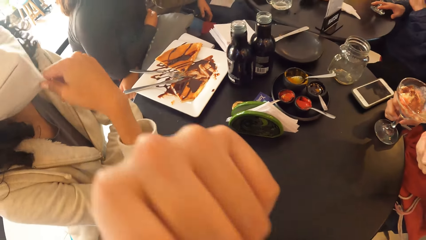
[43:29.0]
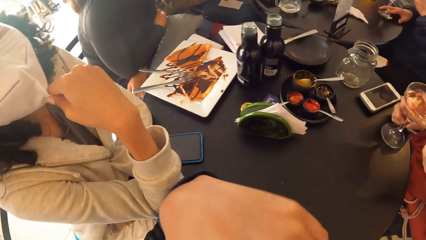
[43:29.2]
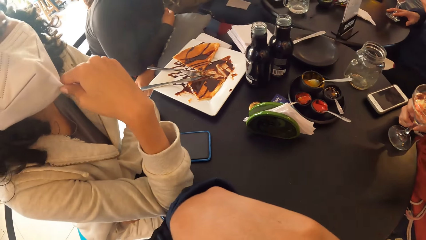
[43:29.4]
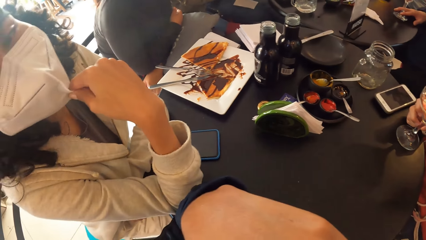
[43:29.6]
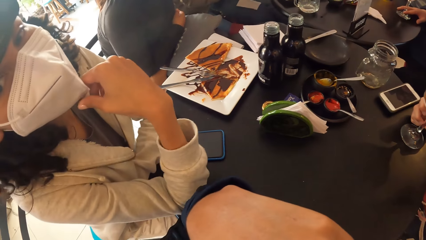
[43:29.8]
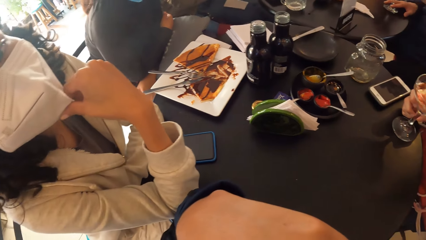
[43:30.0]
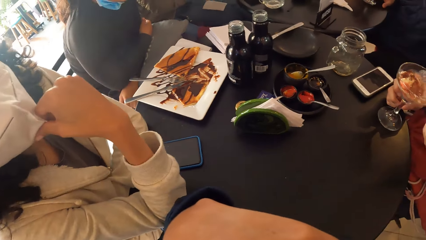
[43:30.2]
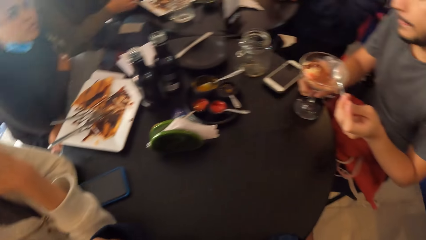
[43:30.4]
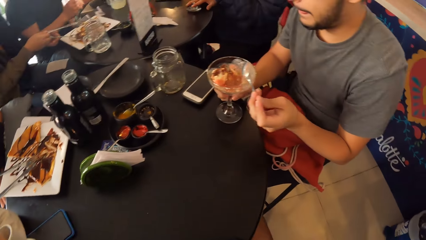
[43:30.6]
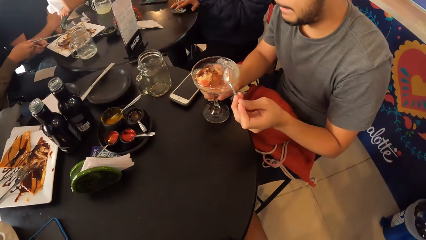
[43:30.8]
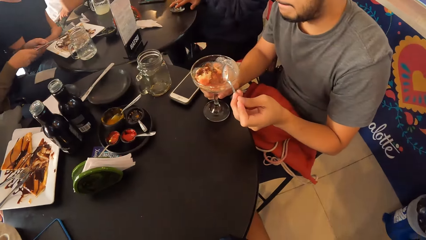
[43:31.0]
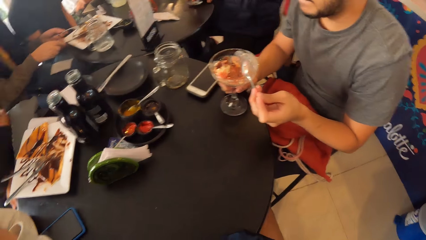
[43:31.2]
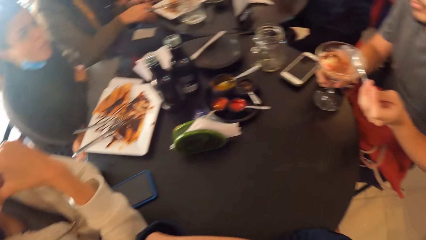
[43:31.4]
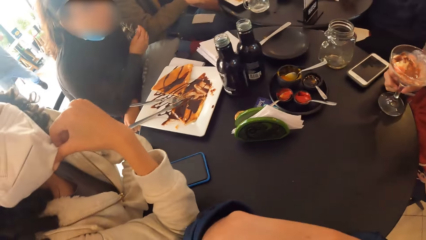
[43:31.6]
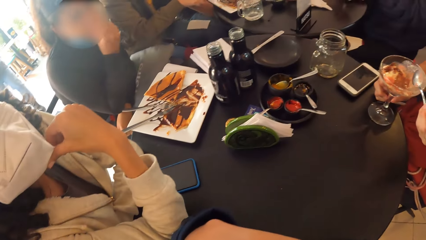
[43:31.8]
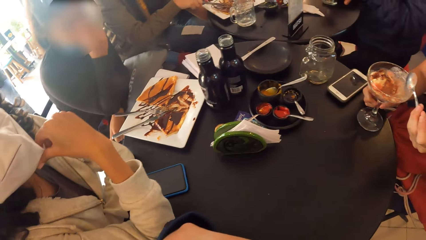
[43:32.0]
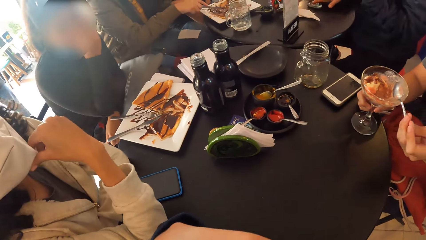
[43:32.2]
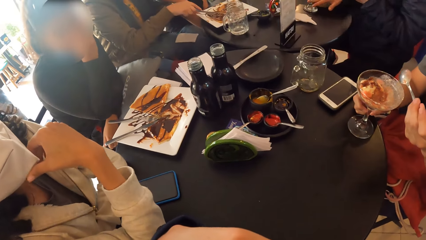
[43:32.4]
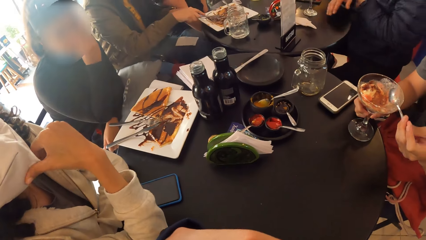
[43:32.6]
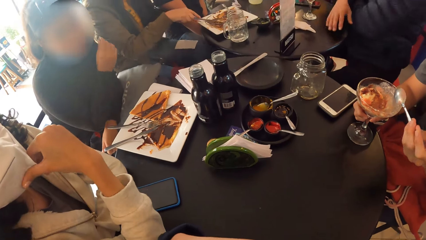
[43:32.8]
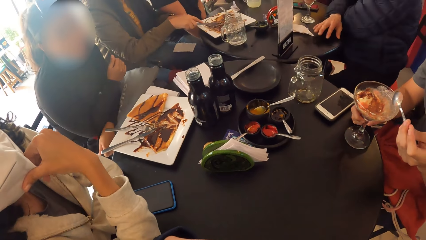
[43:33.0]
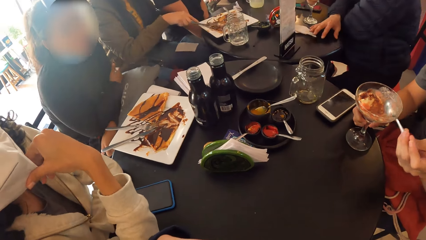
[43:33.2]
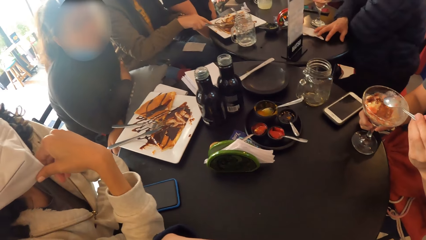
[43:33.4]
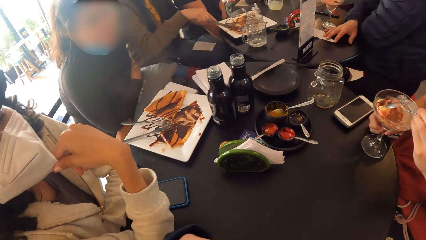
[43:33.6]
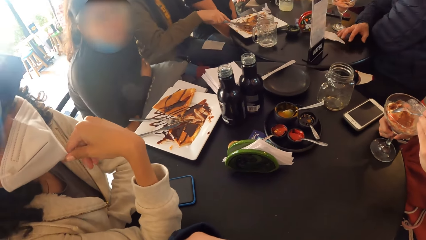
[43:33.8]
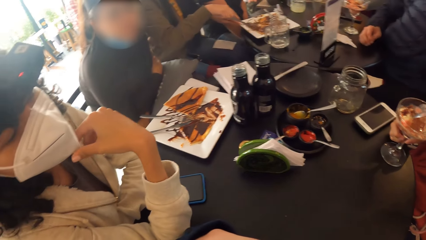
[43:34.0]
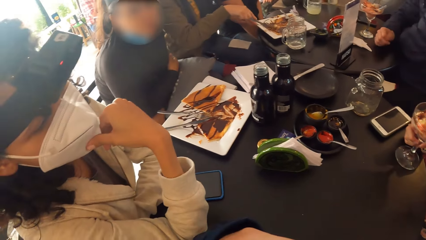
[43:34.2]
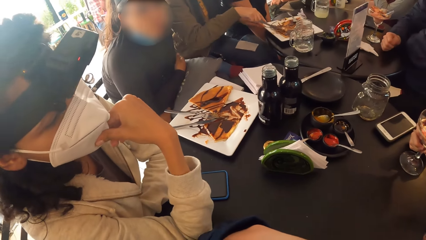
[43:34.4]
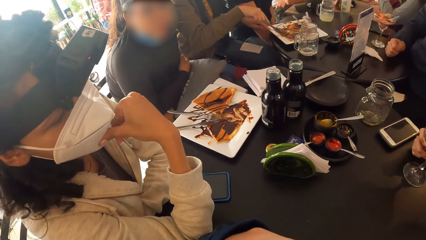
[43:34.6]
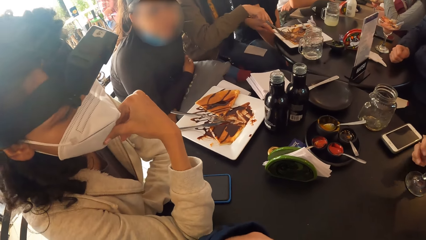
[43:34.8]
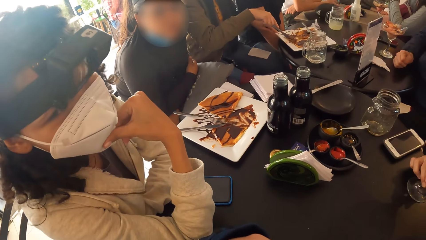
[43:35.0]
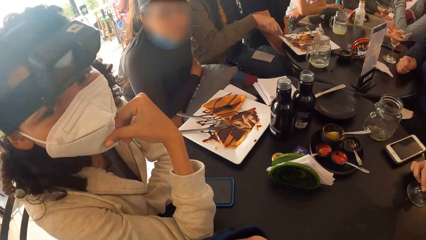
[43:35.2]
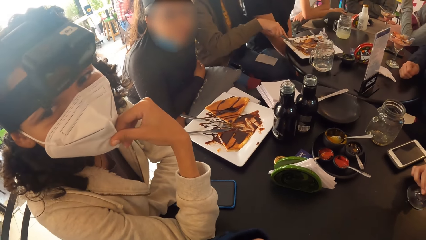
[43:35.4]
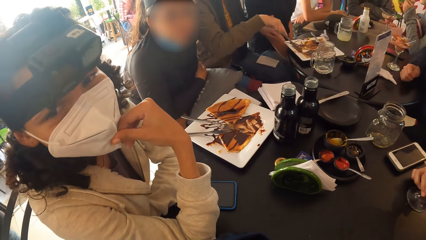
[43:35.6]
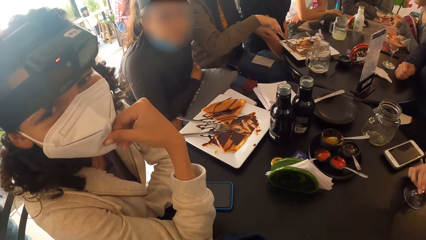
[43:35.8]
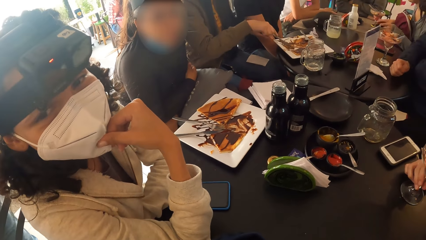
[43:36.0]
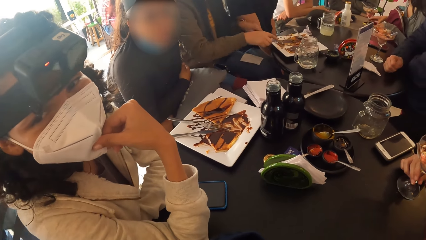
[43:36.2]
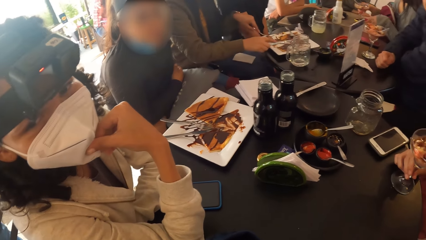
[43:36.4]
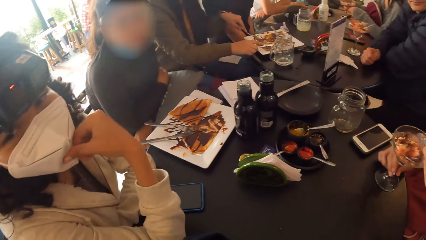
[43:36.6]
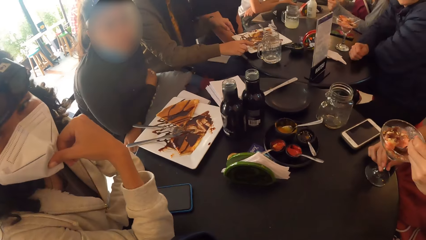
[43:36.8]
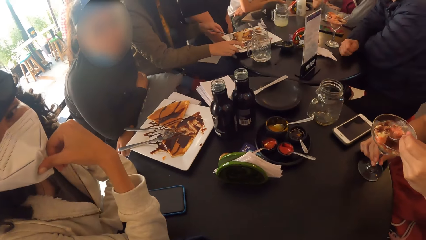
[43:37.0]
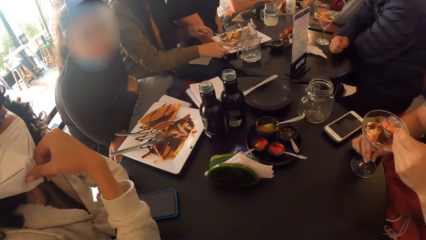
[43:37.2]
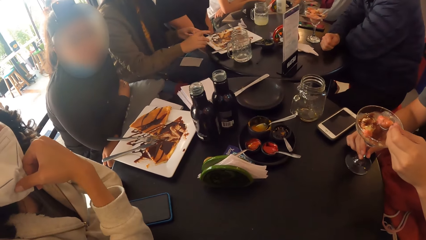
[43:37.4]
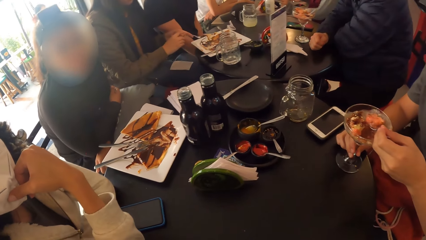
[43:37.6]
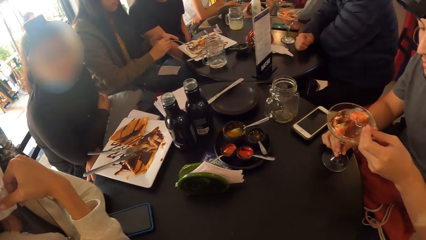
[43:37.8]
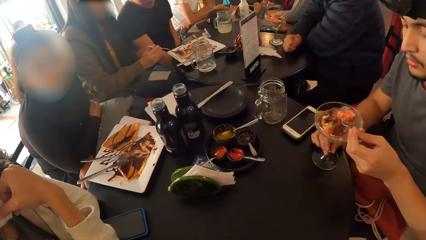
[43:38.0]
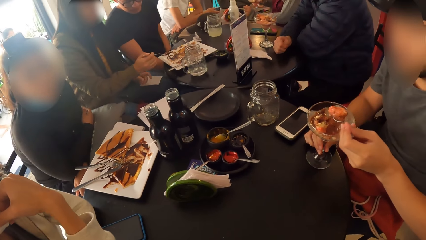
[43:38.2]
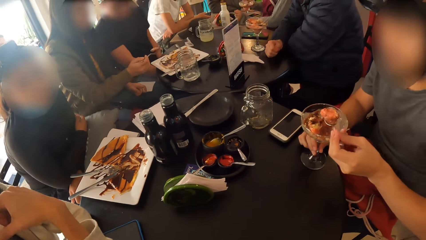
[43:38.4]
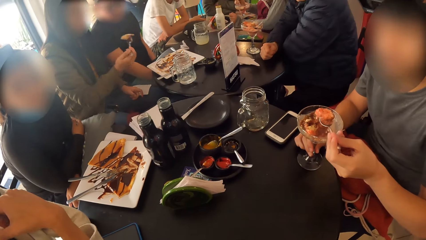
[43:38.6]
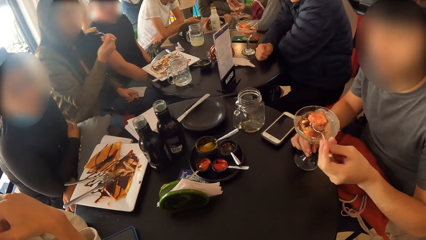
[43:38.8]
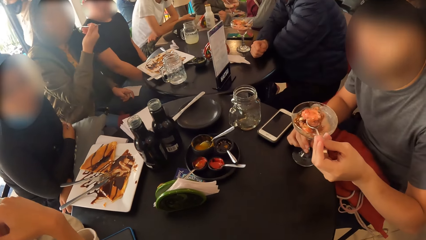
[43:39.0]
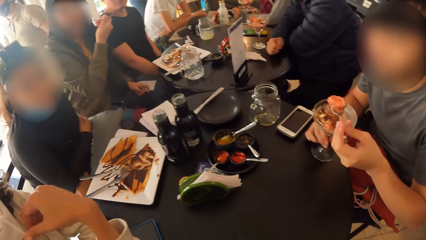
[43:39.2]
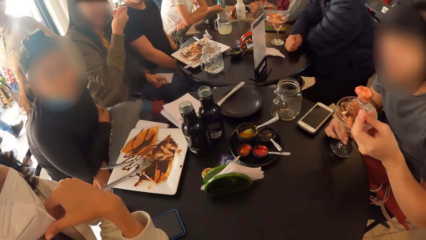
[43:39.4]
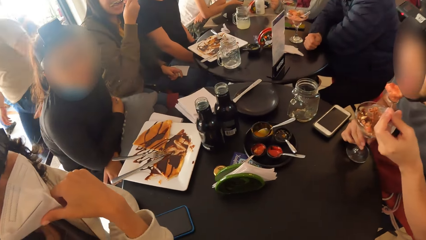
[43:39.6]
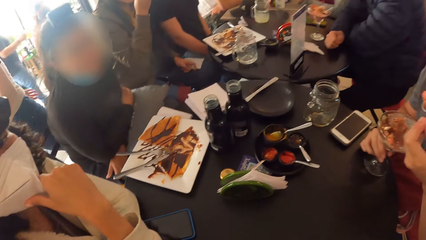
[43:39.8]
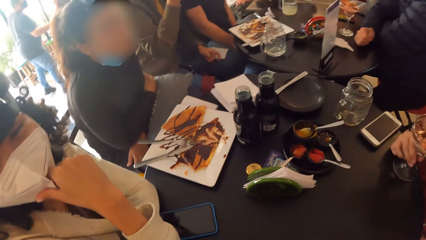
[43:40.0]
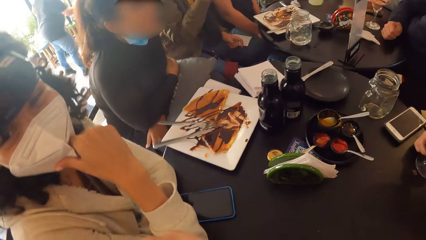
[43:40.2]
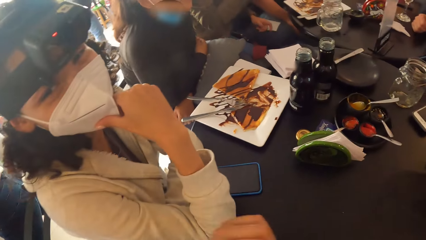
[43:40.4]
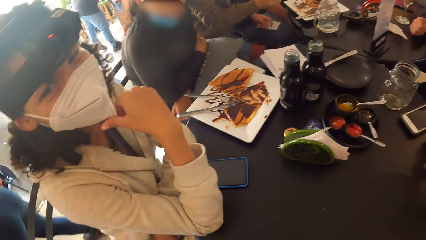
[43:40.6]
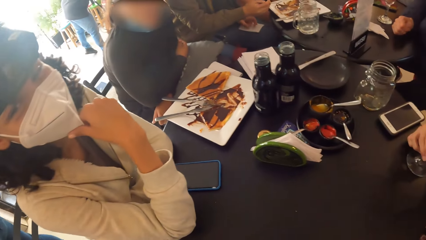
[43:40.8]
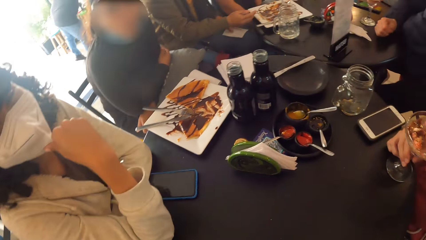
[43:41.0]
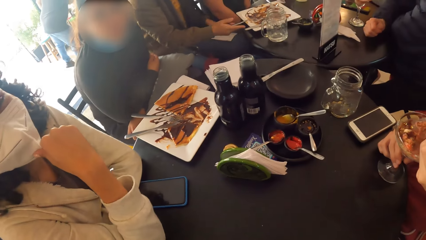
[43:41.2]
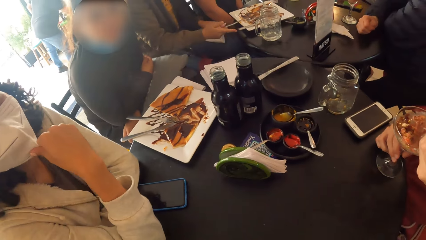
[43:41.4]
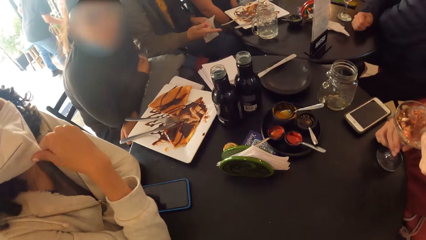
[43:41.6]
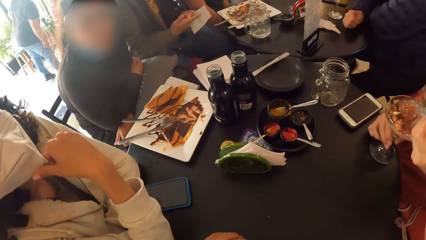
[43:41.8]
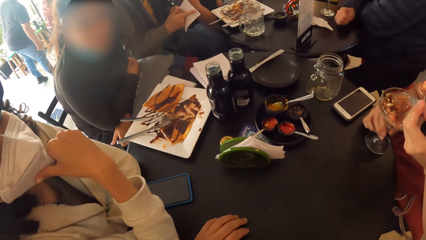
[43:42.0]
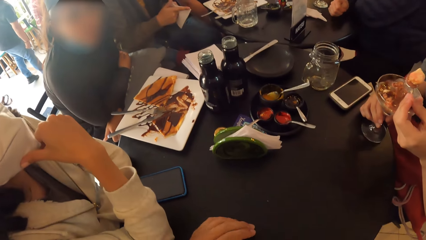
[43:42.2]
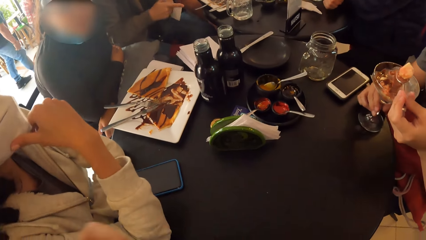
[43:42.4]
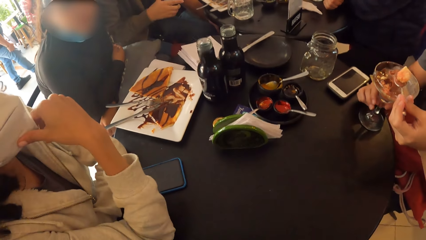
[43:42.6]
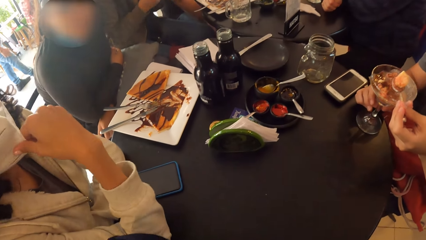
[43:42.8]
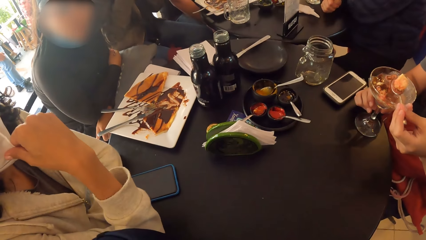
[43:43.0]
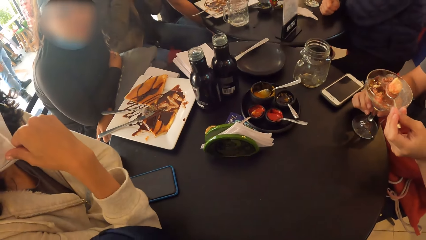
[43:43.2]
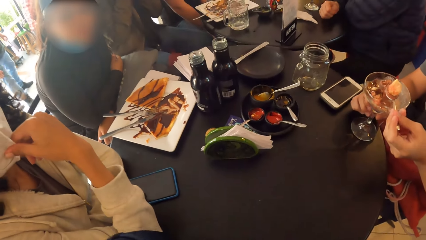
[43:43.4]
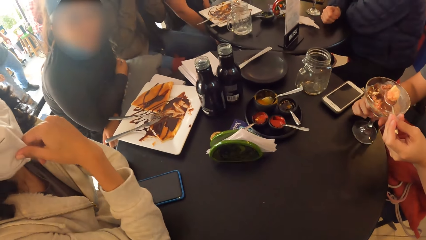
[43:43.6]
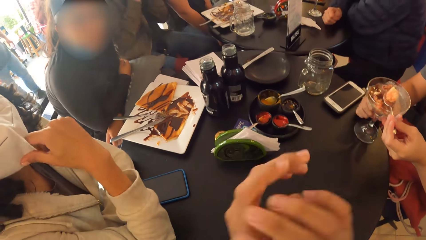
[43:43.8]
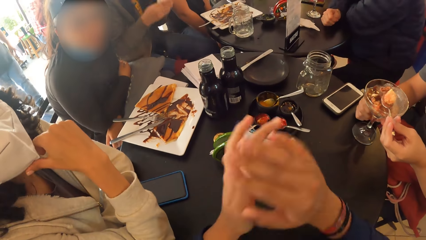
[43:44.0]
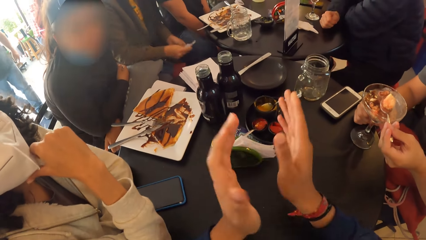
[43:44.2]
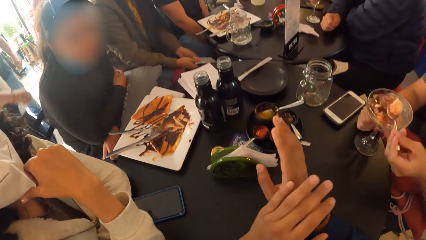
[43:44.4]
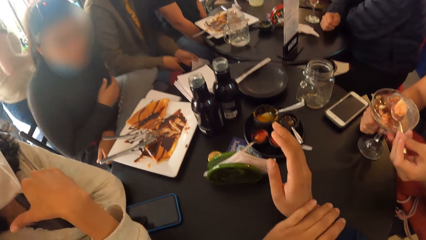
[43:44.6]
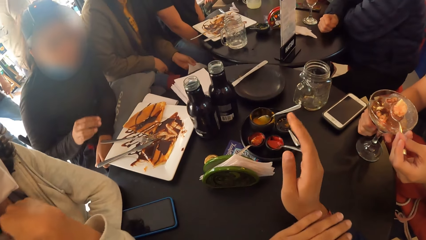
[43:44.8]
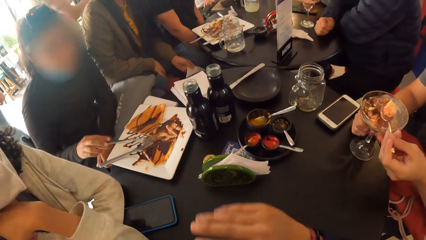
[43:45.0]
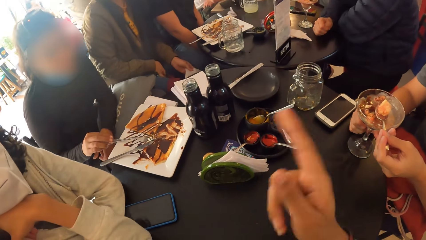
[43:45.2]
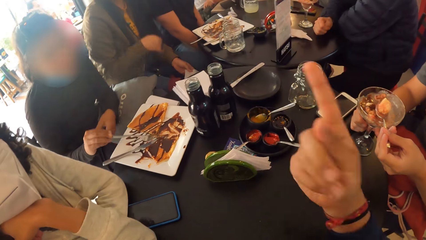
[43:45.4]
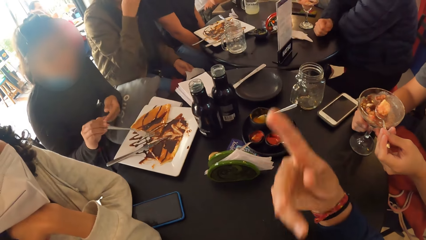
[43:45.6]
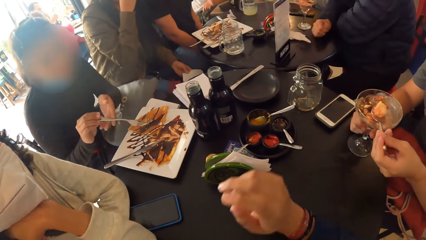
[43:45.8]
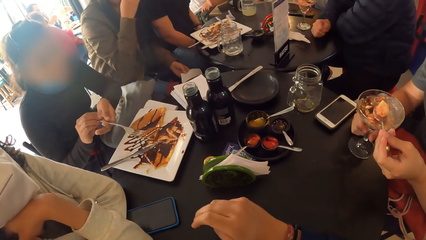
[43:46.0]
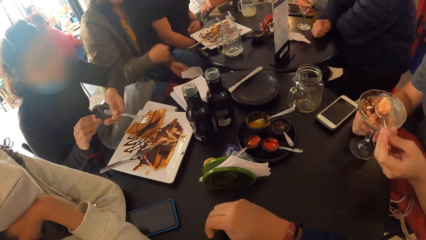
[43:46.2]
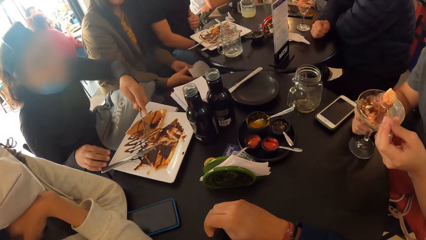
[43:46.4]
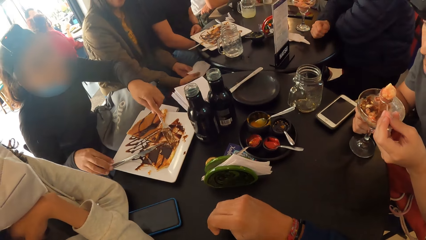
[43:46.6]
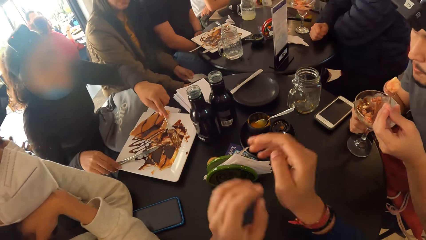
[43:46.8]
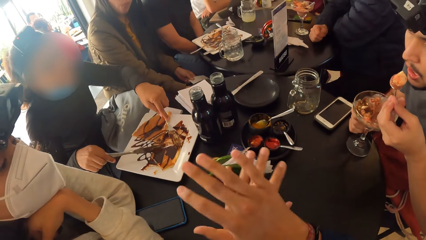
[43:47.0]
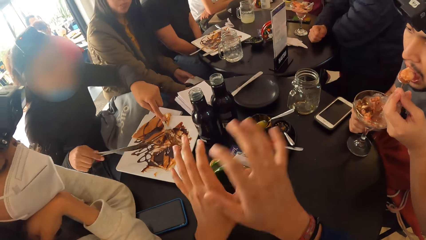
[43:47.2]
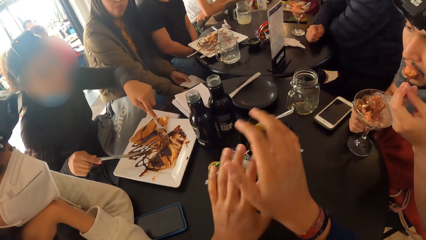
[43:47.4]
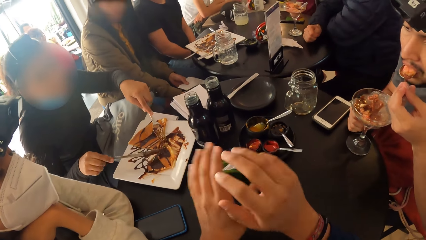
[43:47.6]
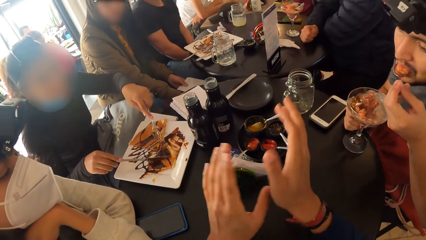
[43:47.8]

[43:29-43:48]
A man hits the spoon in his left hand on the cup of ice cream in his right hand. The man eats the ice cream with the spoon in his left hand. The camera wearer interacts with the third woman. The first woman picks up the fork from the plate with her right hand, passes the fork from her right hand to her left hand, and picks up the knife from the plate with her right hand. The man eats the ice cream with the spoon in his left hand. The first woman cuts the pie on the plate with the fork in her left hand and the knife in her right hand.
